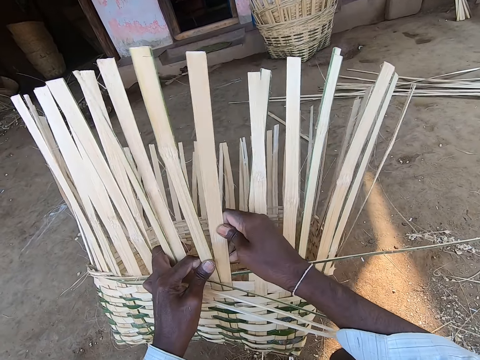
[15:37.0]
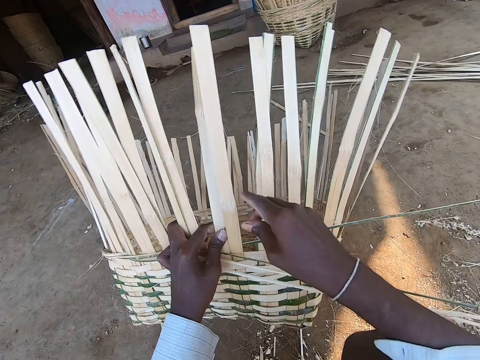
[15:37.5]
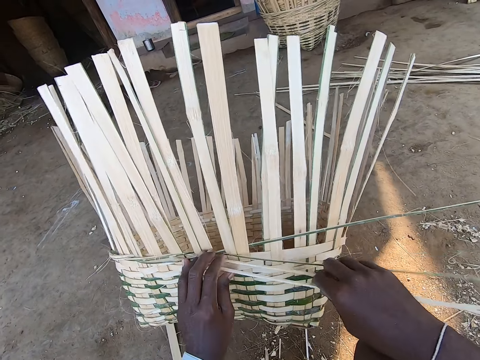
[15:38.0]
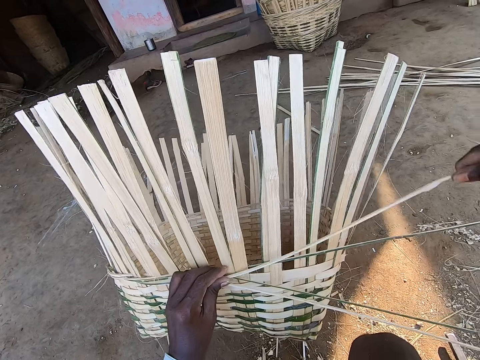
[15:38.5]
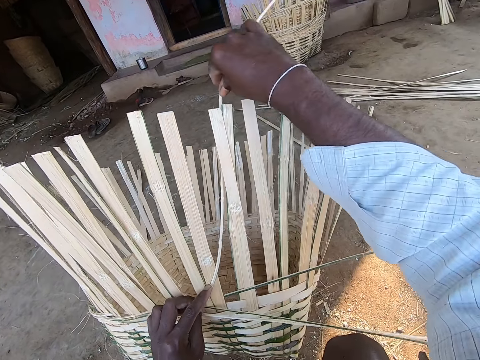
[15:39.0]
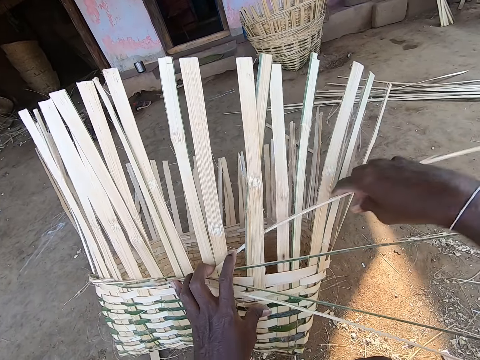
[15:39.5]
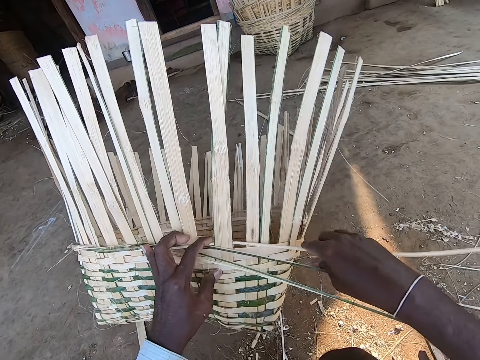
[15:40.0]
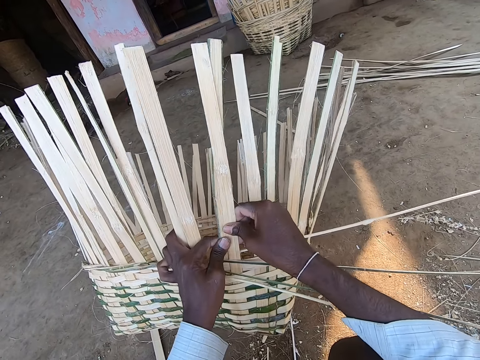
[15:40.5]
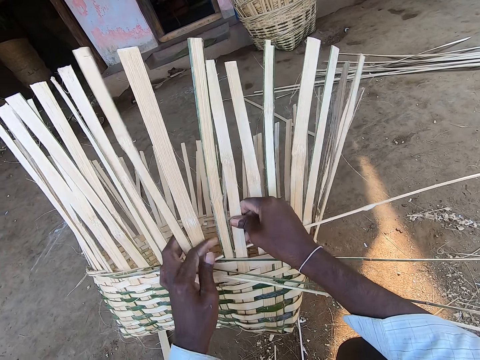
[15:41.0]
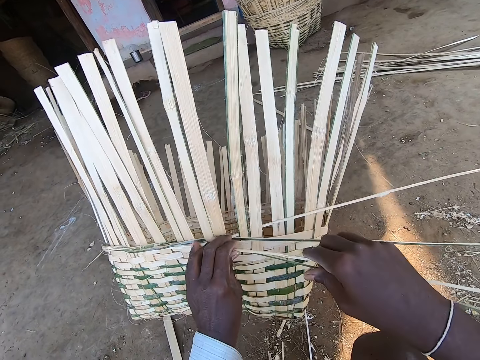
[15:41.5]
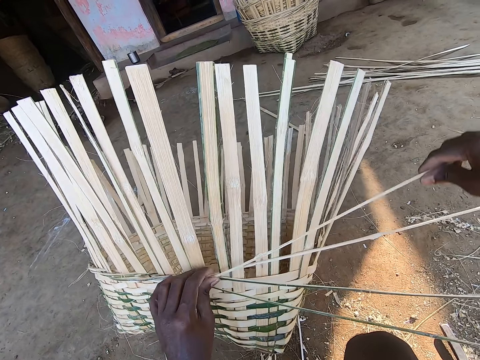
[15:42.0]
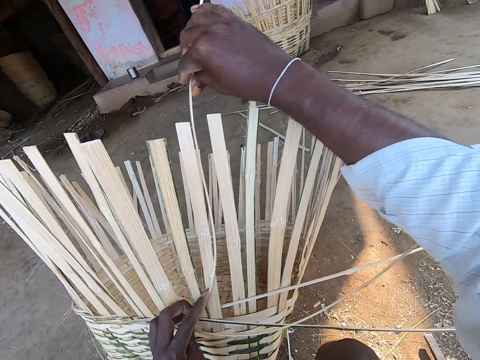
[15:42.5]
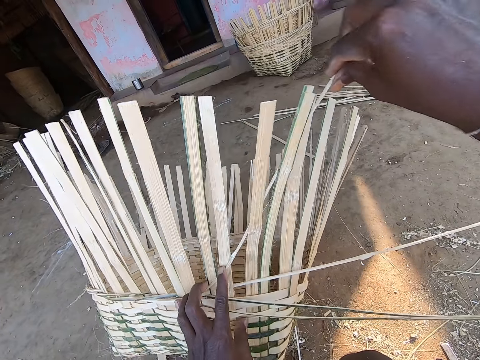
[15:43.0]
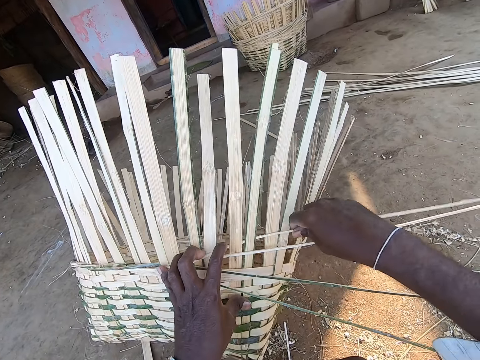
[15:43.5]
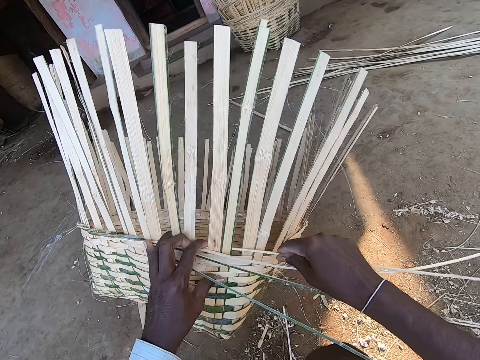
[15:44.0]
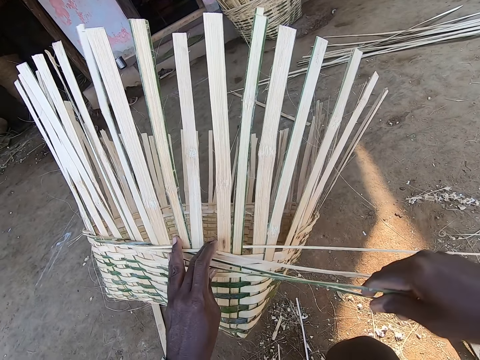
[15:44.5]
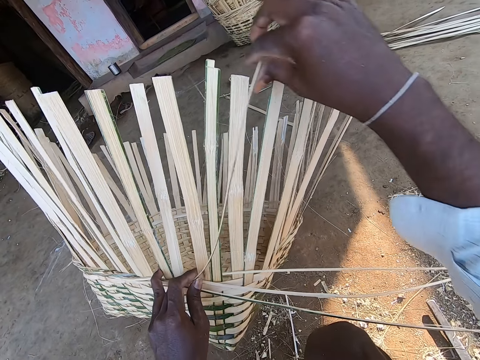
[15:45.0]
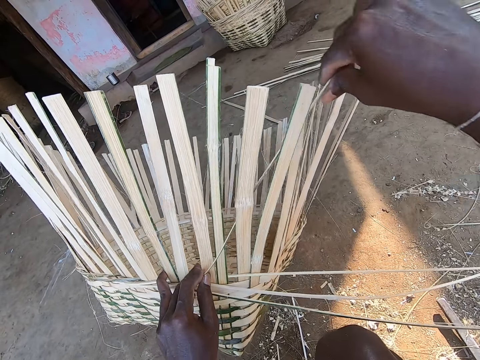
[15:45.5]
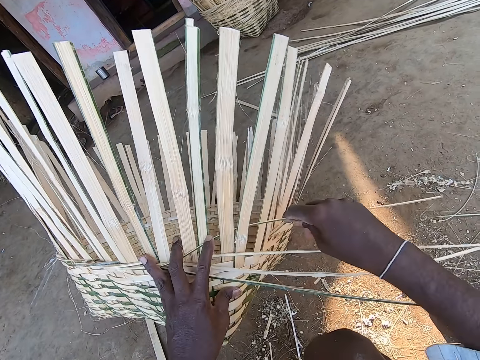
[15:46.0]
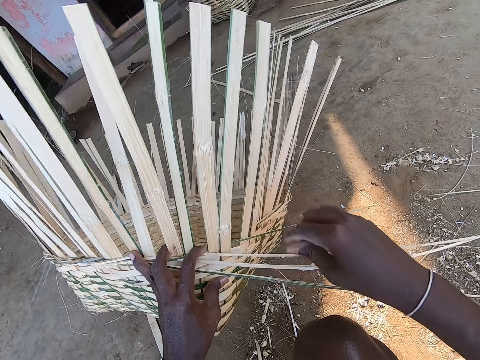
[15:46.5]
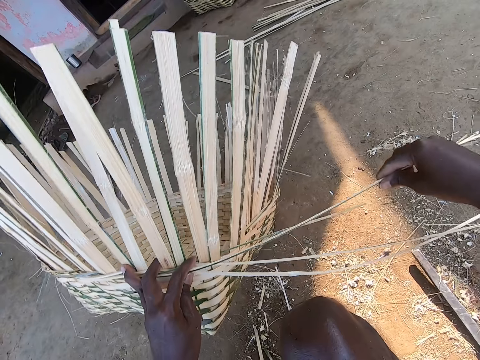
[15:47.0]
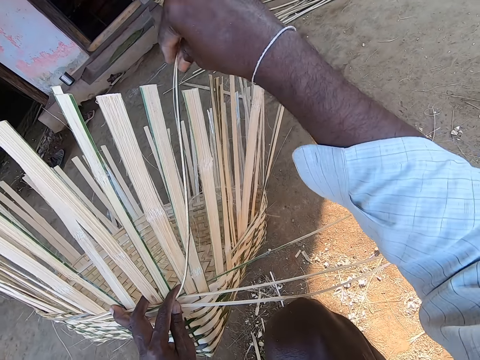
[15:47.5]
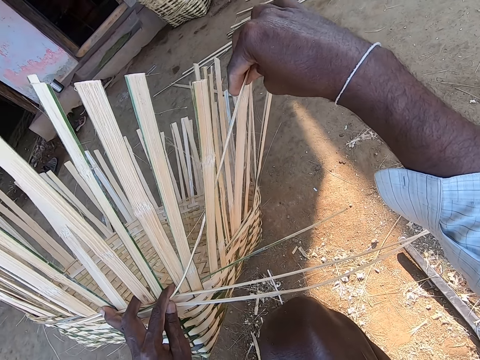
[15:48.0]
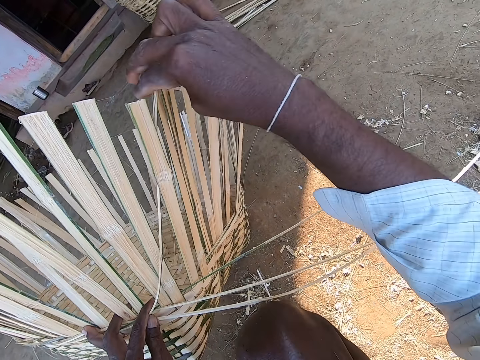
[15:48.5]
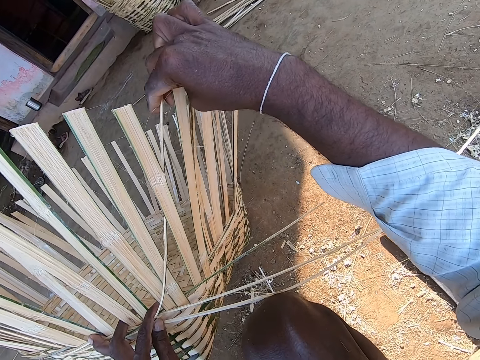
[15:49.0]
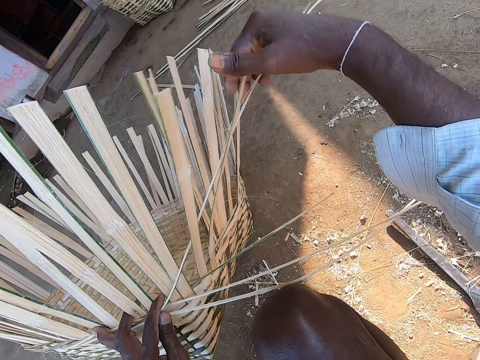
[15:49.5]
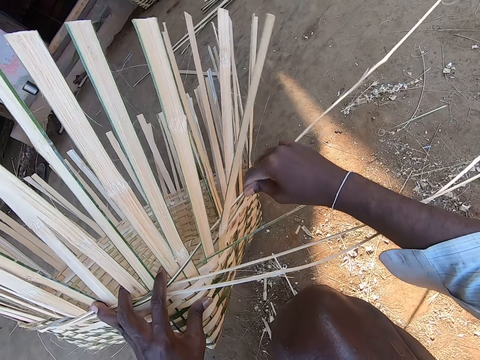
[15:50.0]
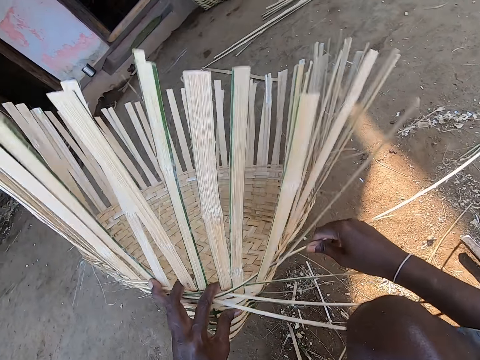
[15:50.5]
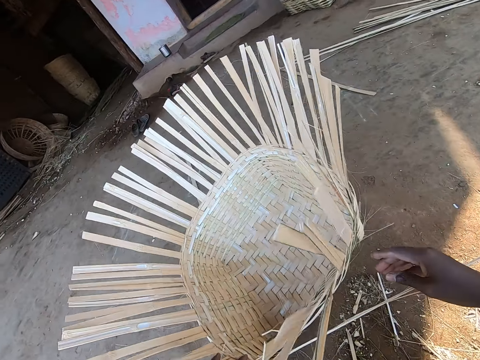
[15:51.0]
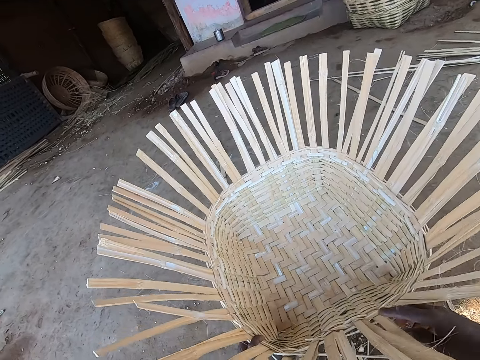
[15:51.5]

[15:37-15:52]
The camera wearer fixes the reeds on the basket well. They weave the basket. They fix the reeds on the basket well. They weave the basket.

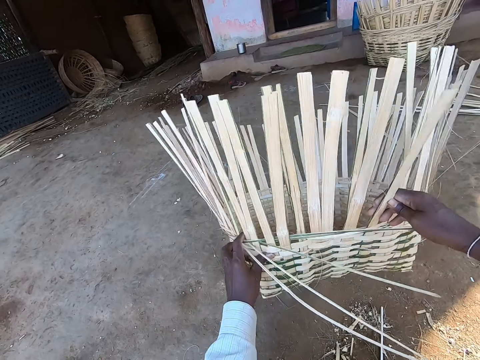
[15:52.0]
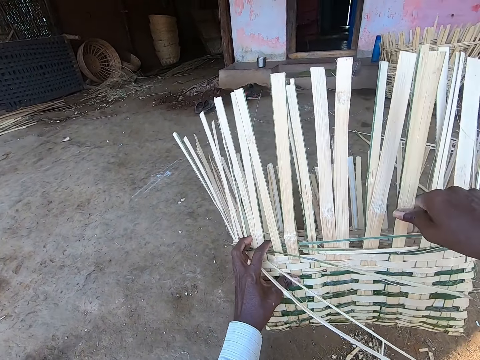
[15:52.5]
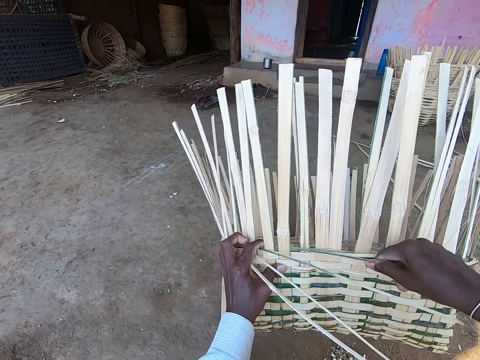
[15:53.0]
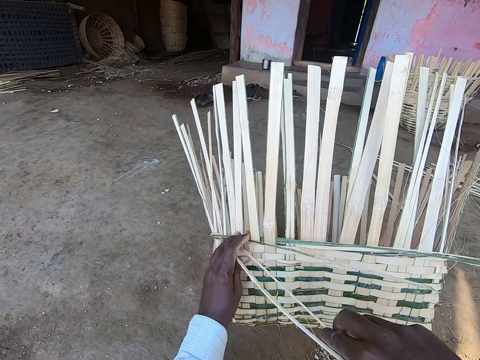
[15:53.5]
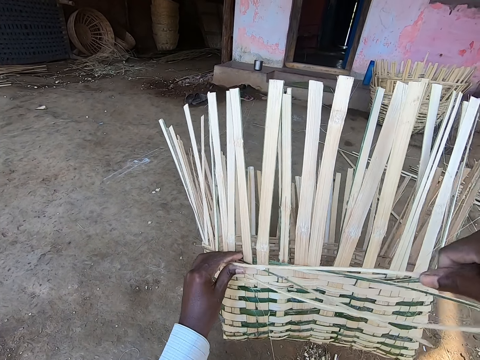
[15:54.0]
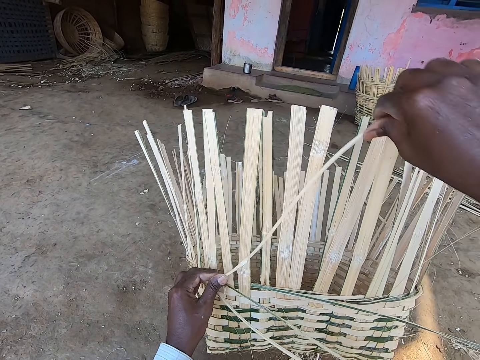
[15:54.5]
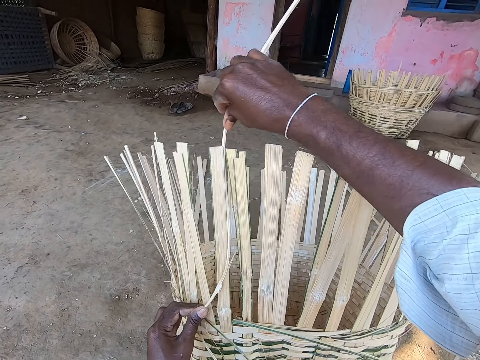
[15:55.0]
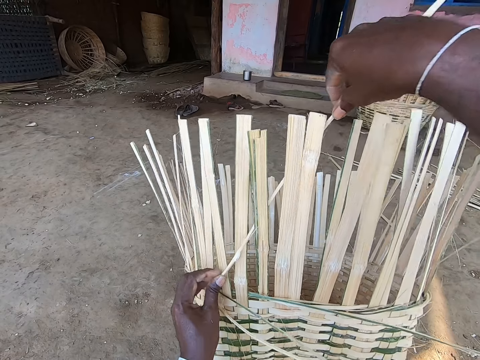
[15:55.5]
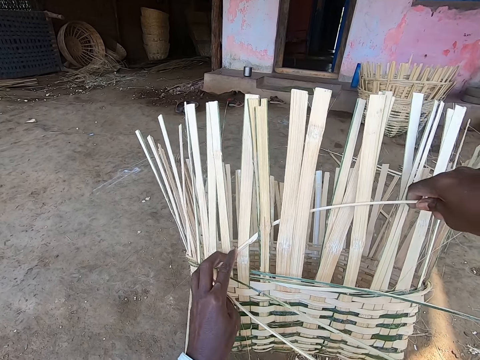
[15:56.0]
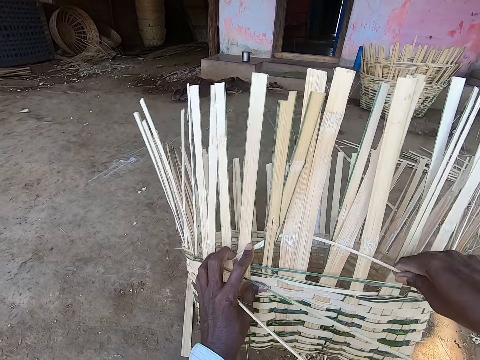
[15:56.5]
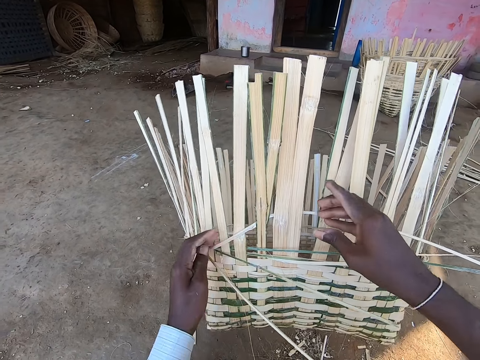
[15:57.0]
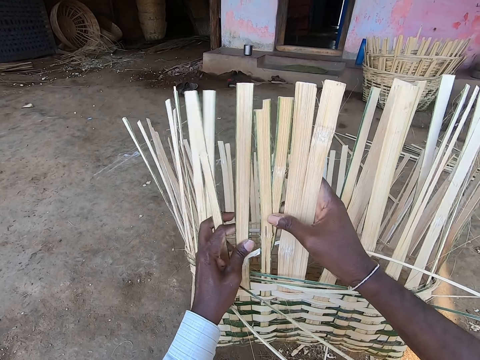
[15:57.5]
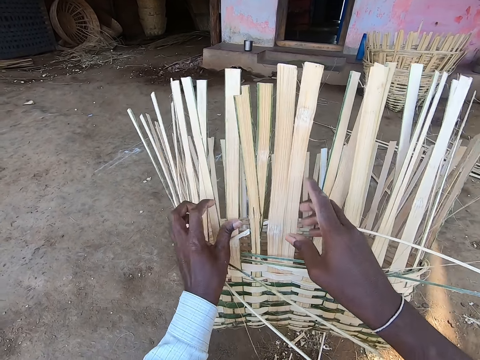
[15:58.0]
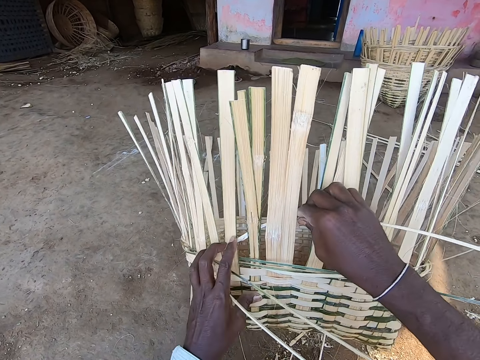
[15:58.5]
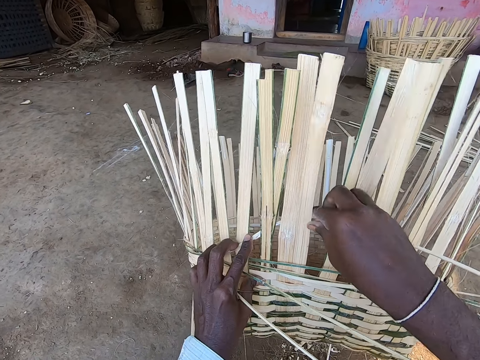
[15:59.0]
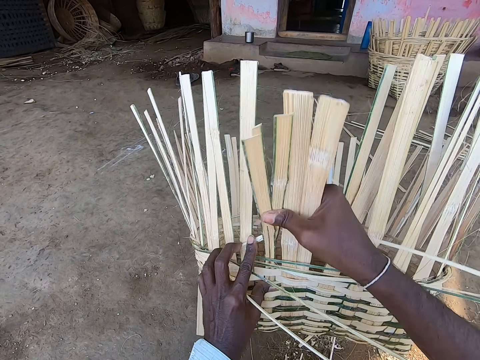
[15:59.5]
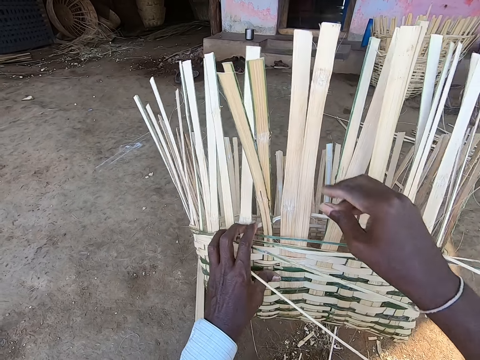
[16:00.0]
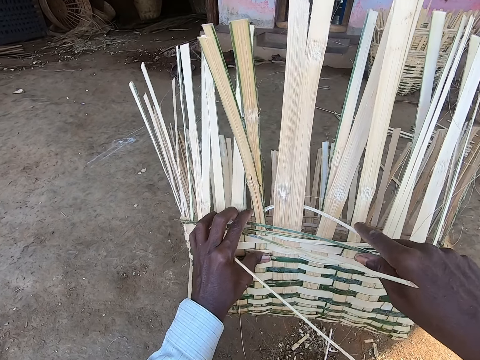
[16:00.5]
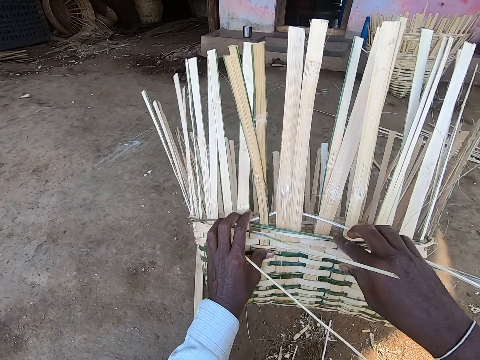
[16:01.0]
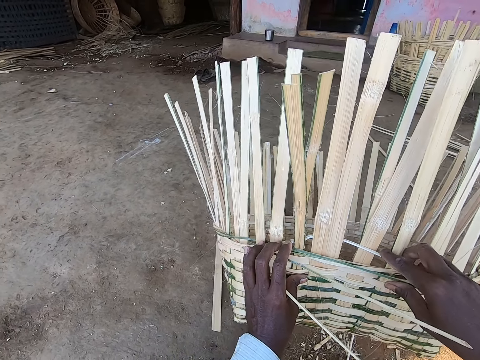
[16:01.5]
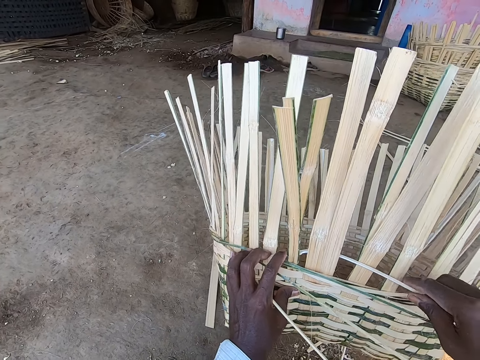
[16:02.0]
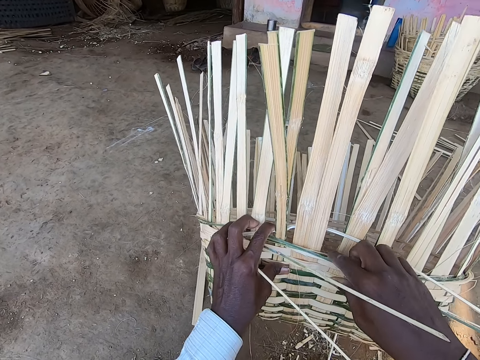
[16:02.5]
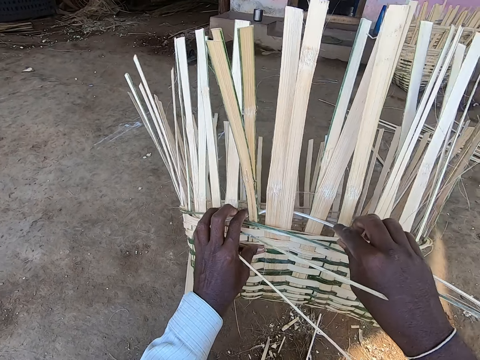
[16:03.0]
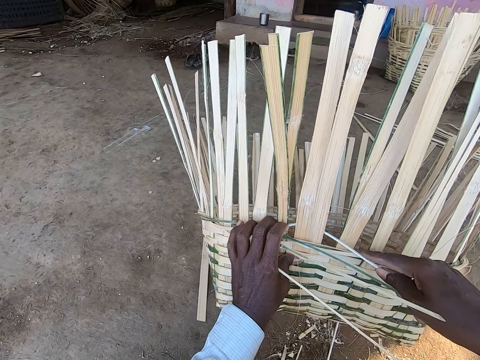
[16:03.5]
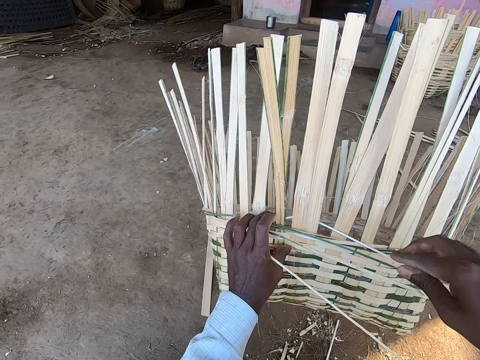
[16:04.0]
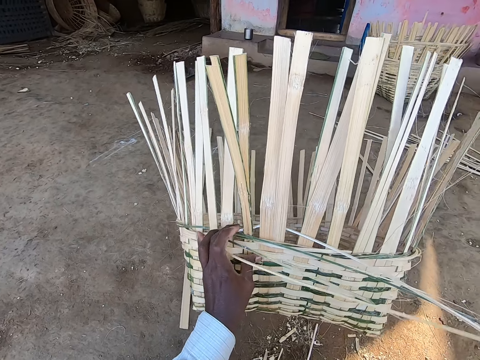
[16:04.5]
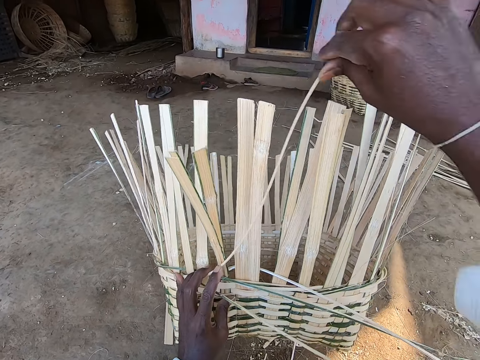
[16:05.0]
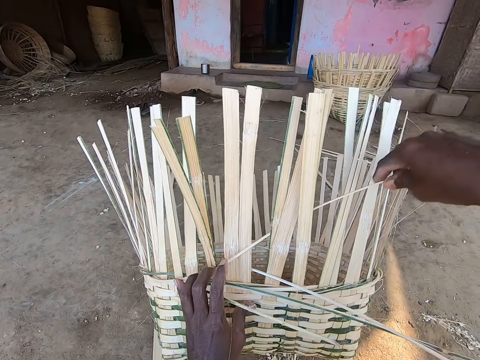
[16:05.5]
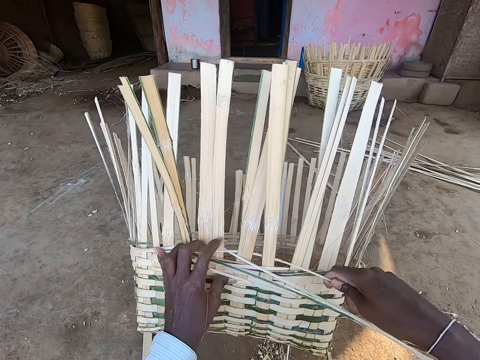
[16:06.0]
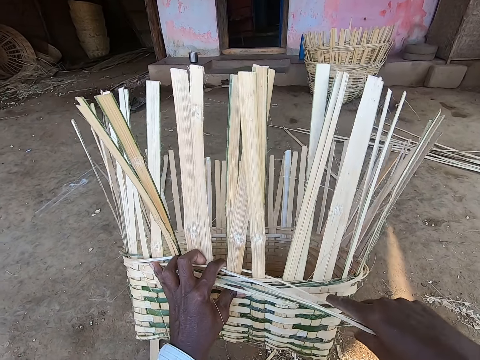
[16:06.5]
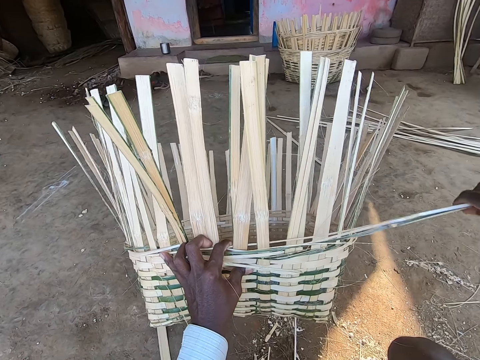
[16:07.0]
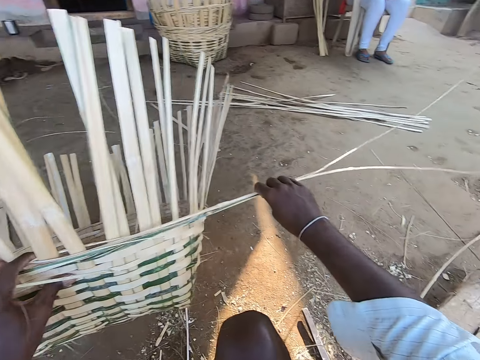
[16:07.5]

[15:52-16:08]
The camera wearer fixes the reeds on the basket well. They weave the basket.
